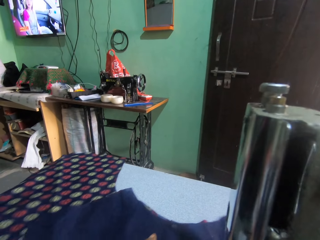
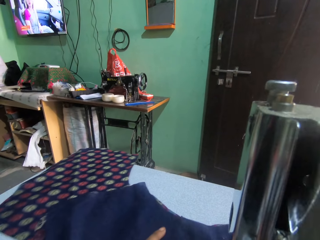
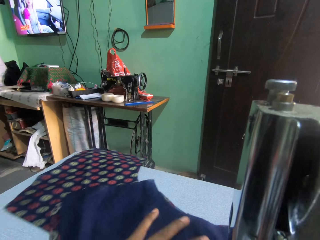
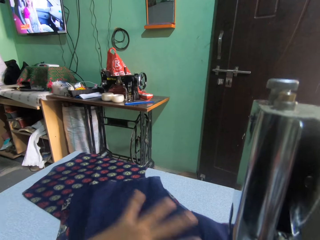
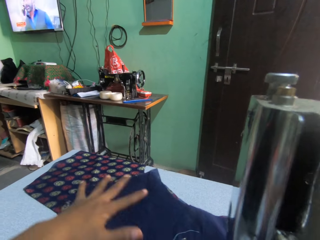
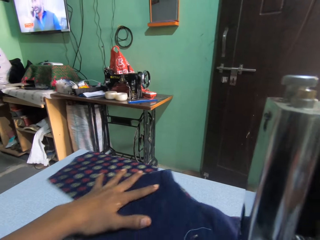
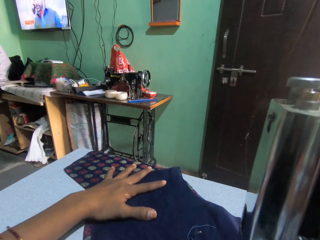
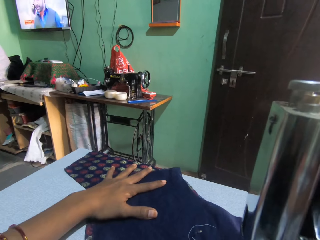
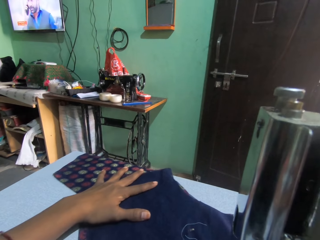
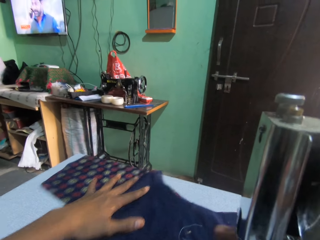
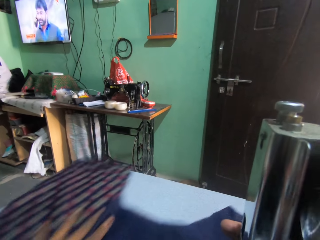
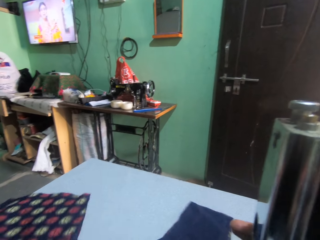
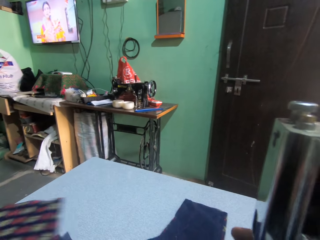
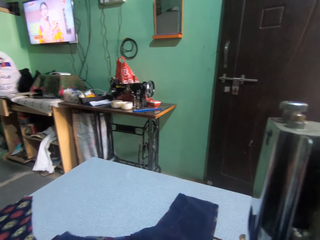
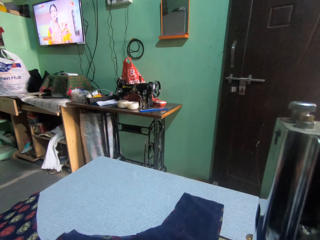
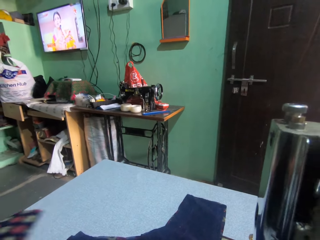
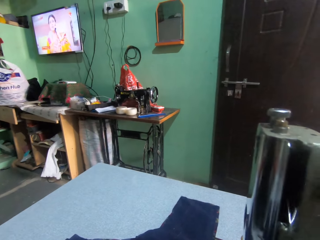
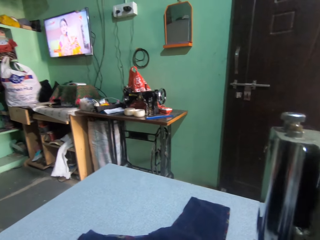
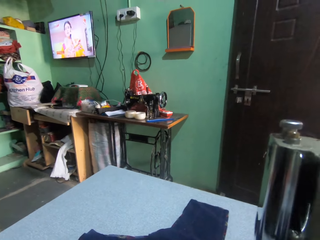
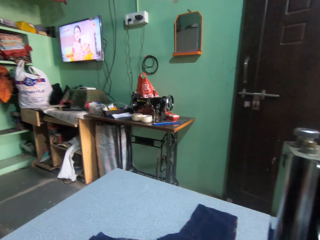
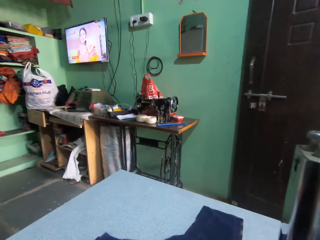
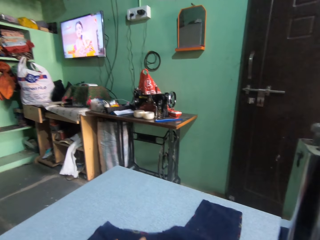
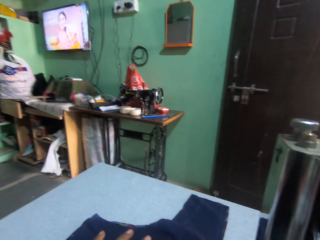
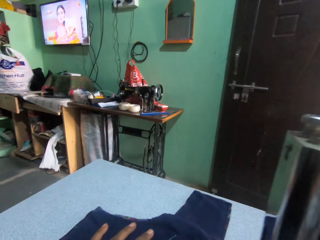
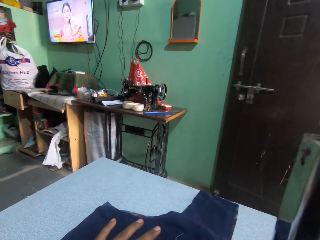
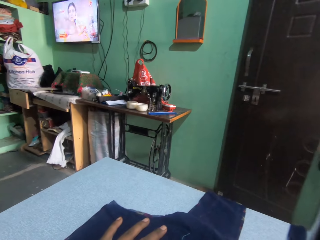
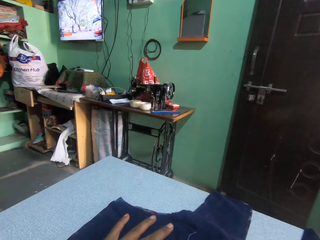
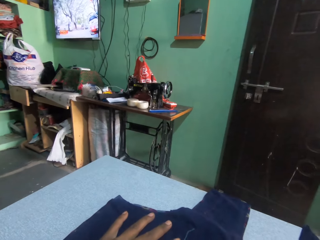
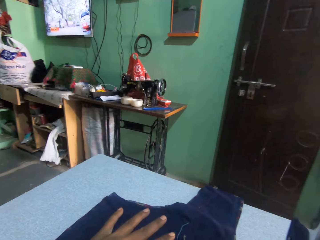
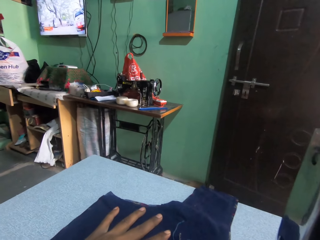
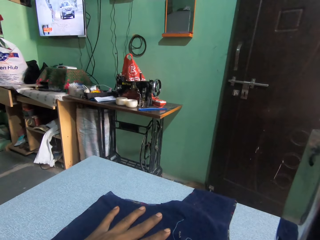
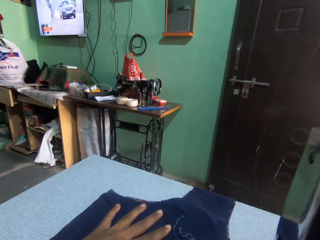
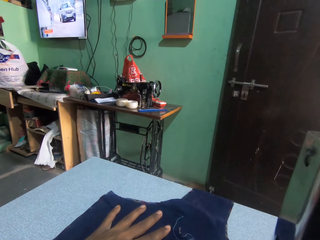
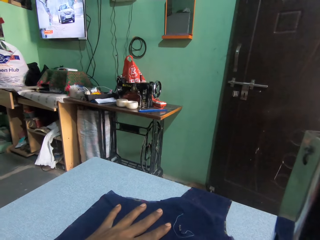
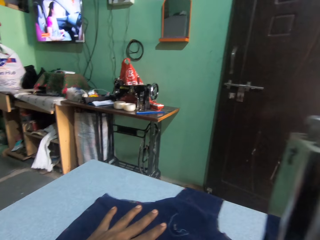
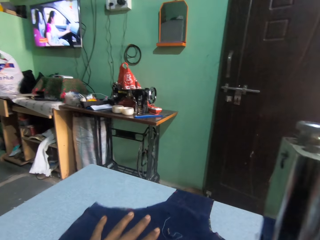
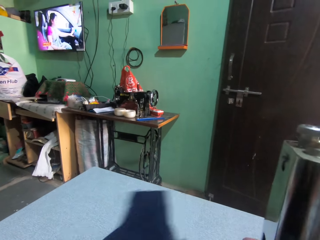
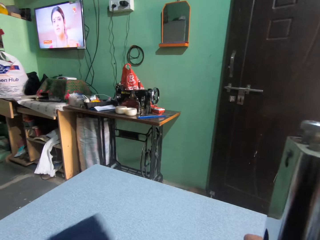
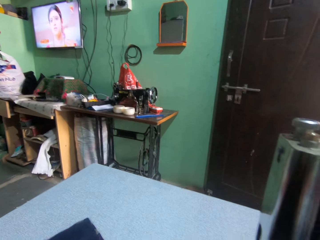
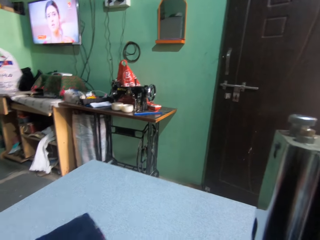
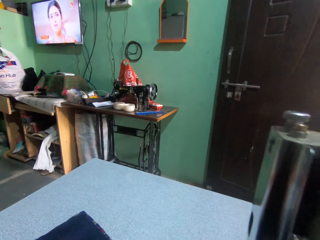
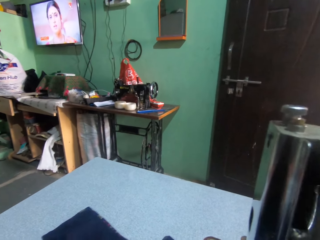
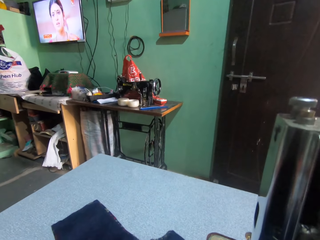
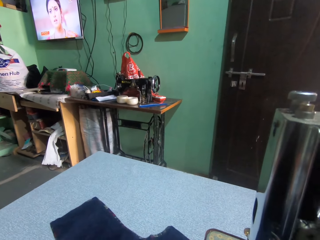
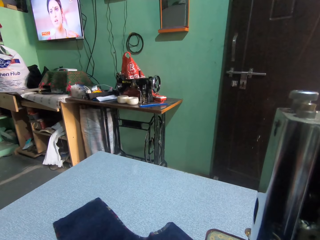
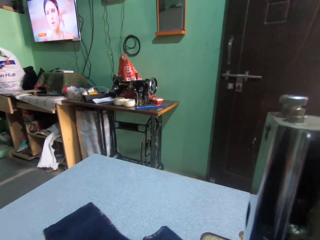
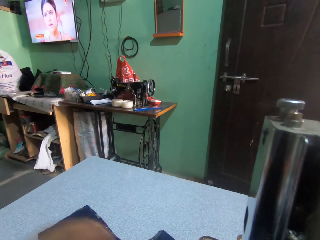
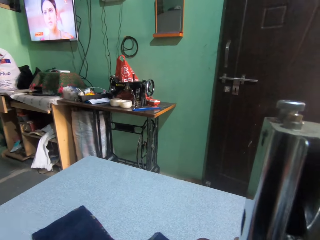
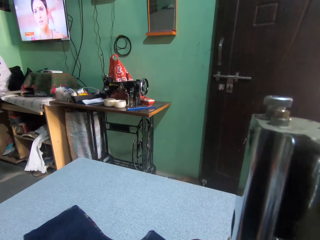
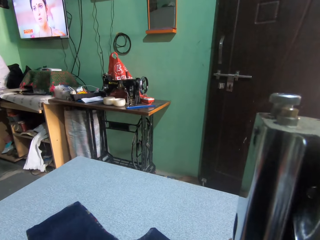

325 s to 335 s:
The camera wearer moves the take-up lever. They sew the cloth with the sewing machine.

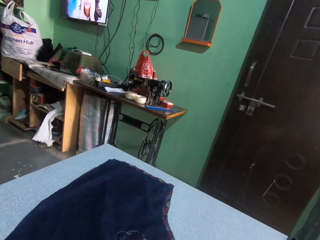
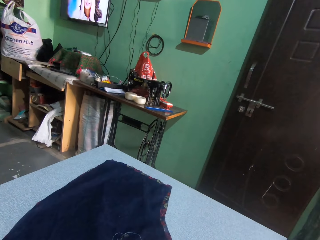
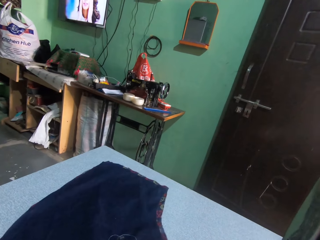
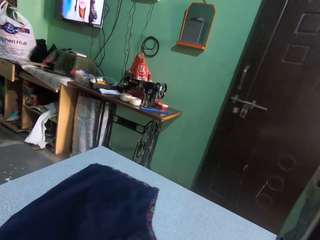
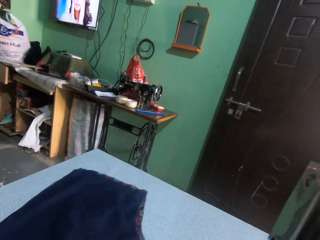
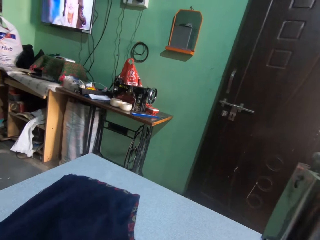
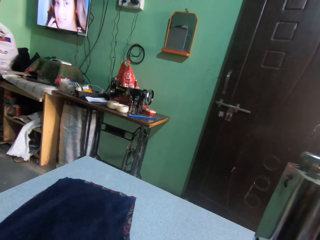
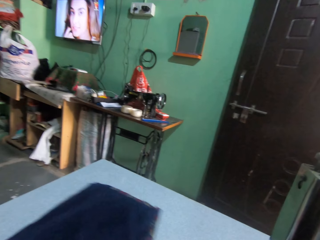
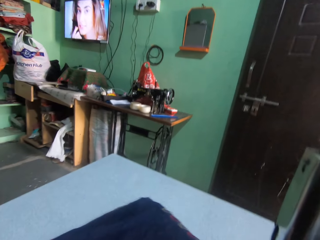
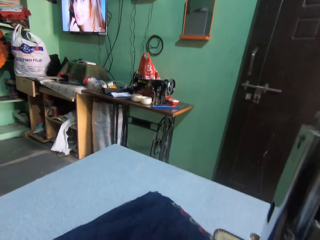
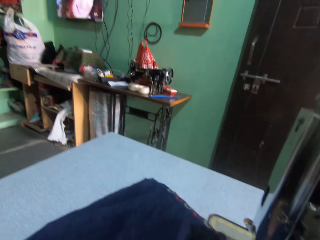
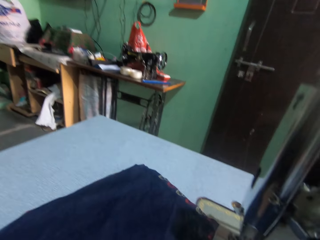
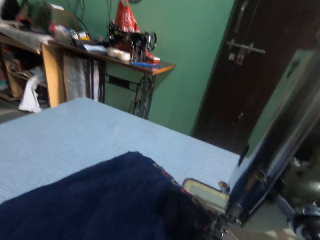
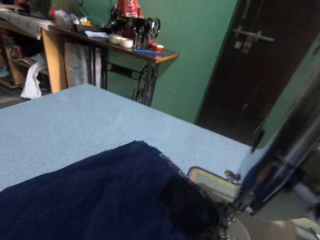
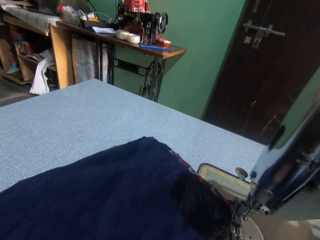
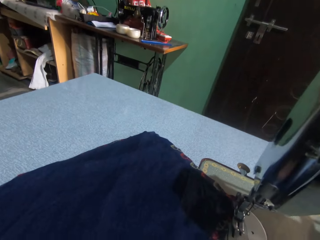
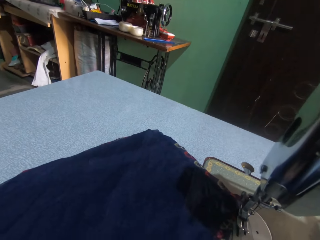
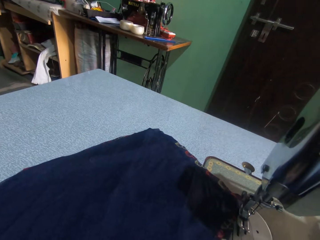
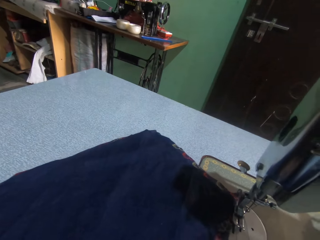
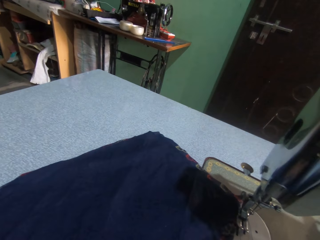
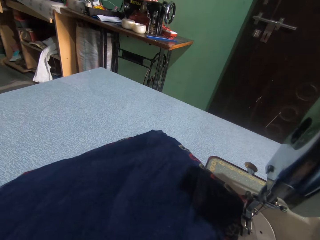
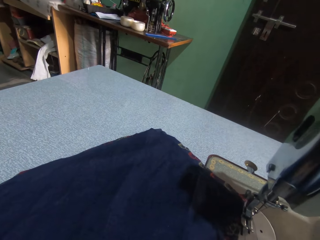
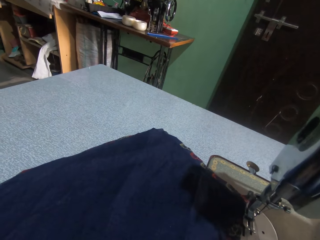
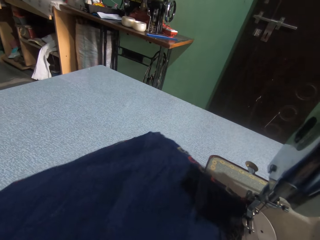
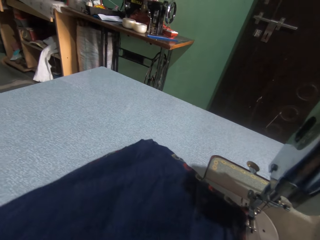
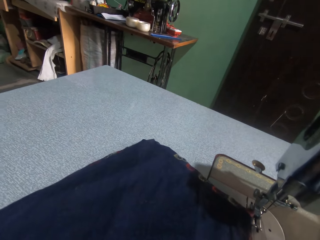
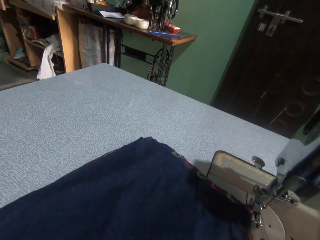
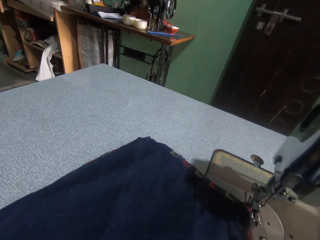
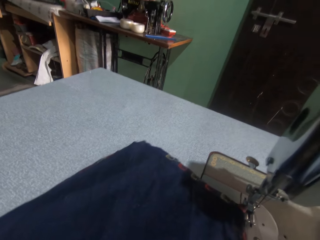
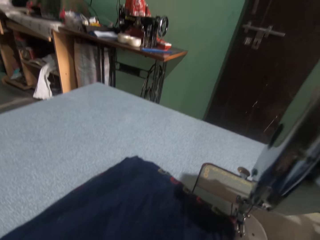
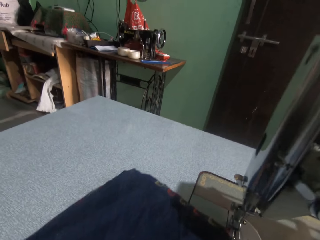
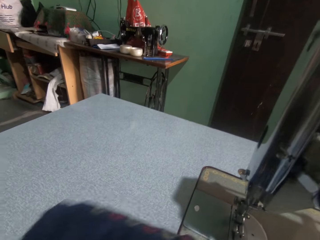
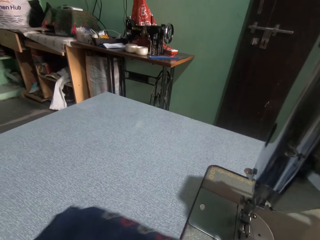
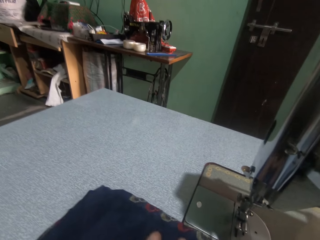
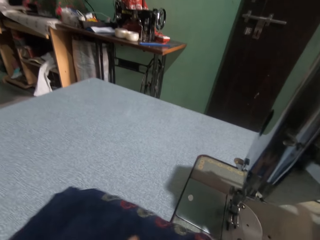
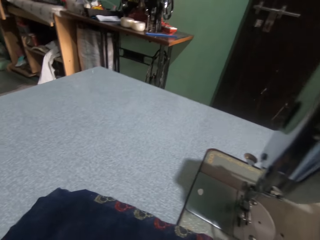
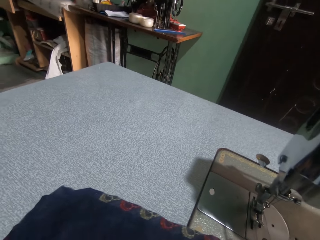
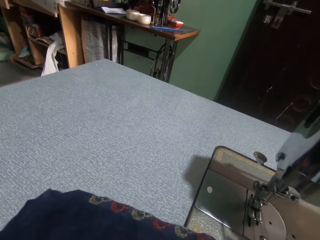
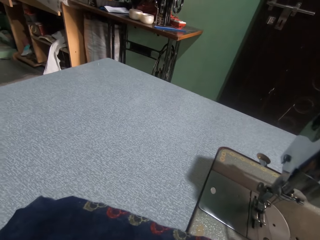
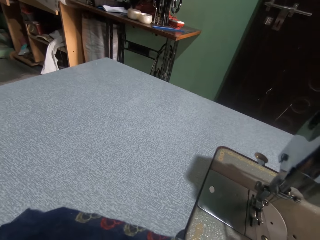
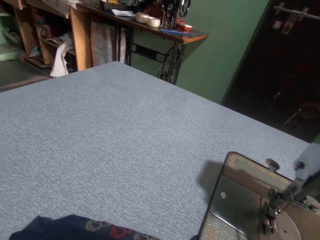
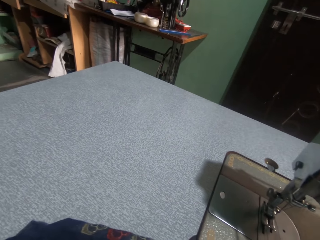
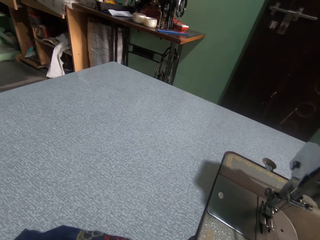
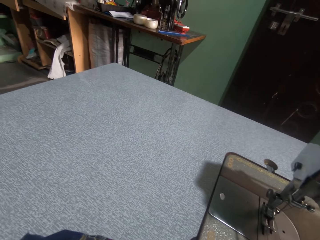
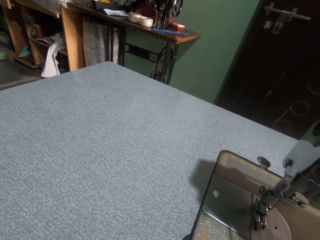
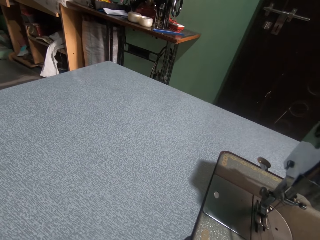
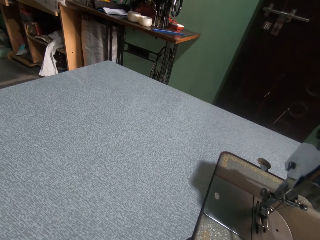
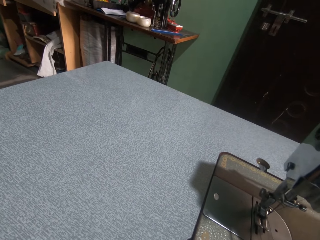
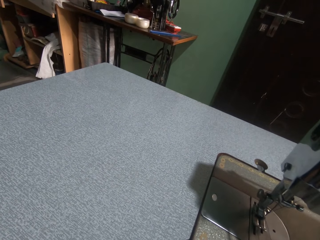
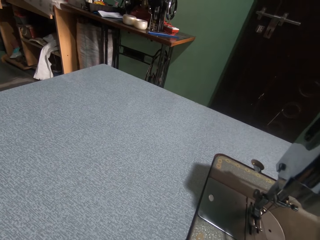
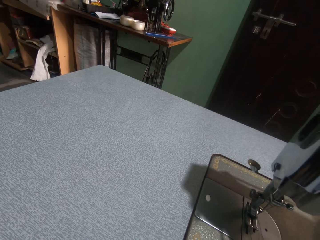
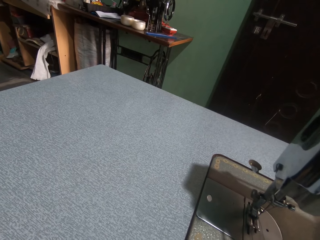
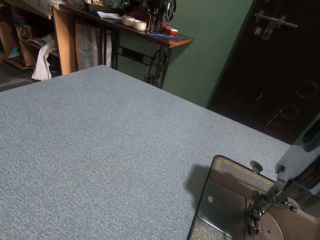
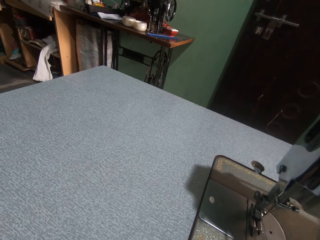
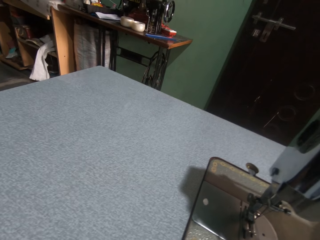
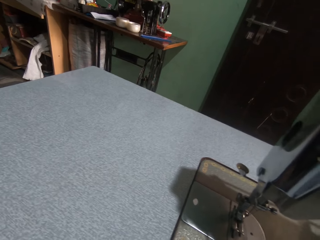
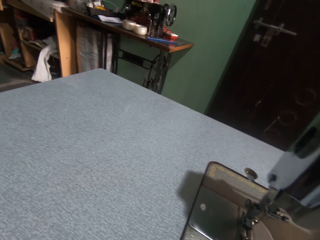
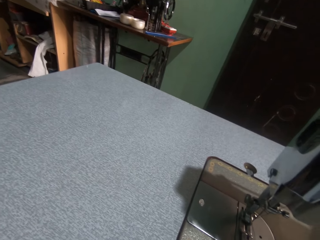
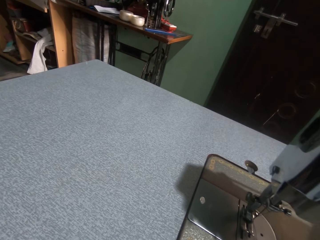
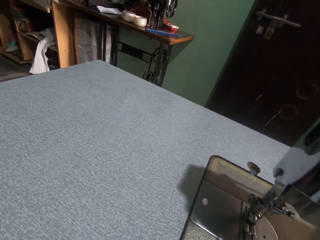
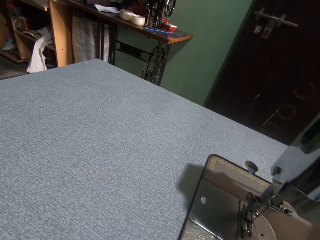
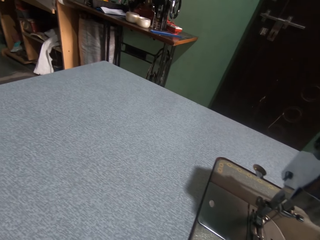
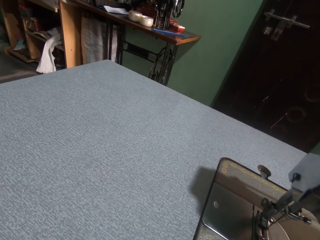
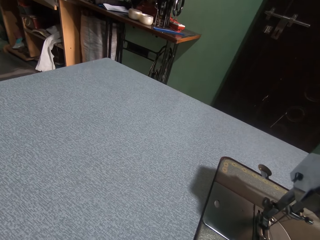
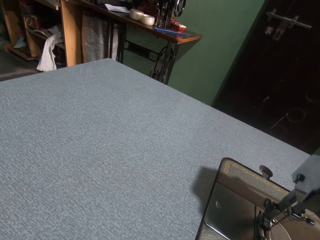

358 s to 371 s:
The camera wearer fixes something. They take the cloth.
